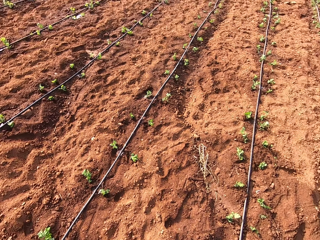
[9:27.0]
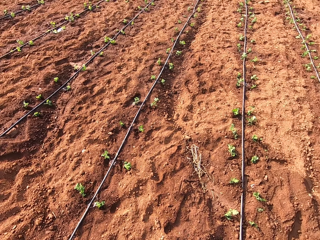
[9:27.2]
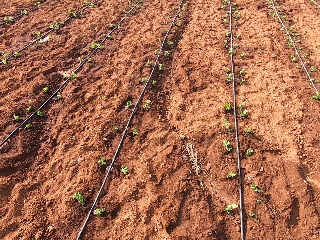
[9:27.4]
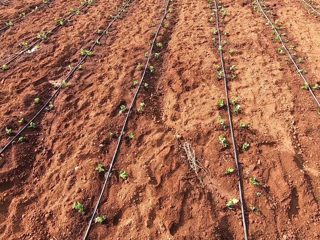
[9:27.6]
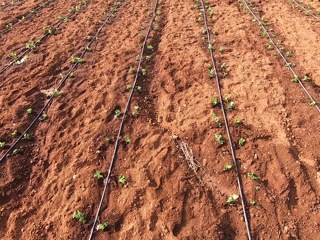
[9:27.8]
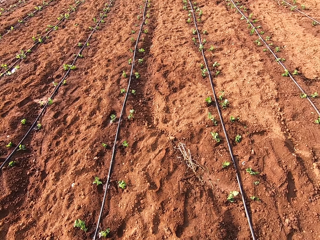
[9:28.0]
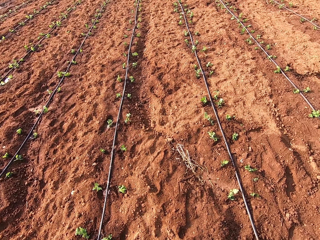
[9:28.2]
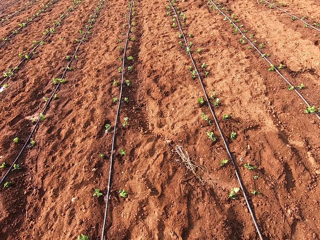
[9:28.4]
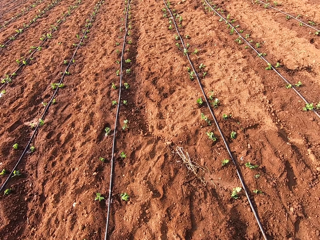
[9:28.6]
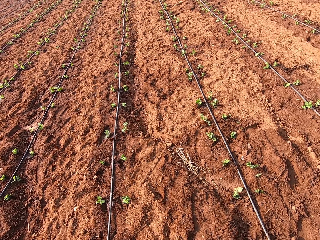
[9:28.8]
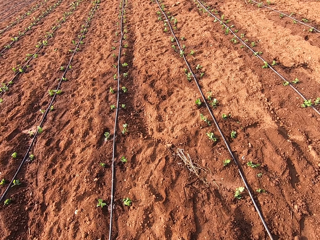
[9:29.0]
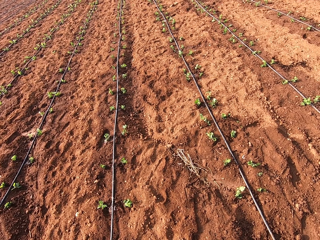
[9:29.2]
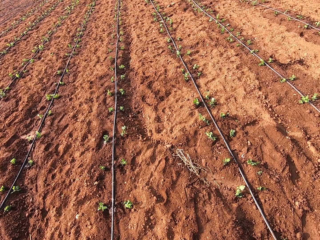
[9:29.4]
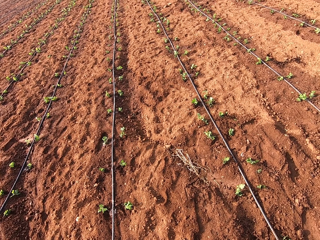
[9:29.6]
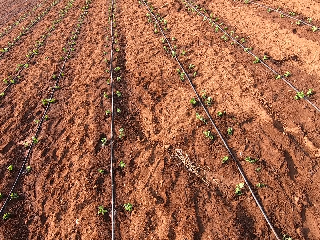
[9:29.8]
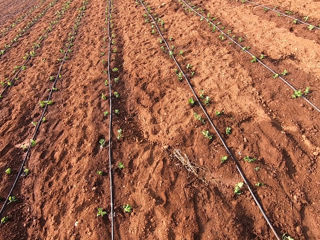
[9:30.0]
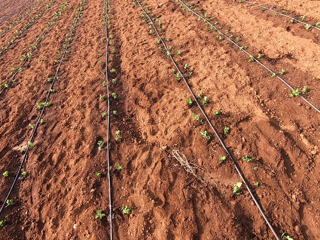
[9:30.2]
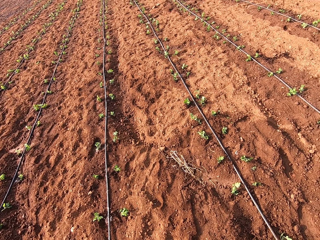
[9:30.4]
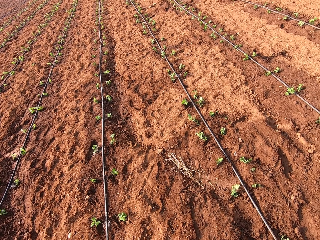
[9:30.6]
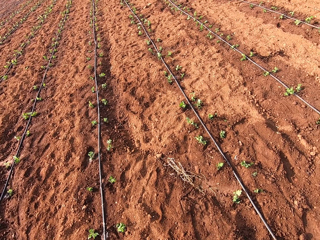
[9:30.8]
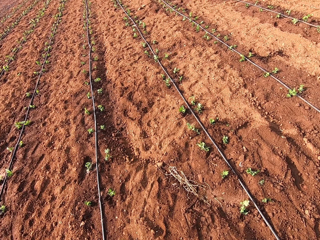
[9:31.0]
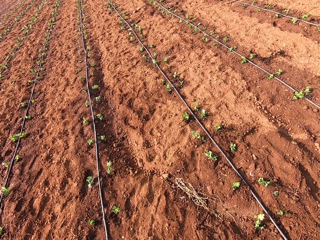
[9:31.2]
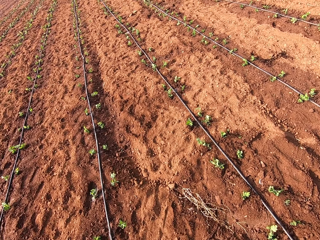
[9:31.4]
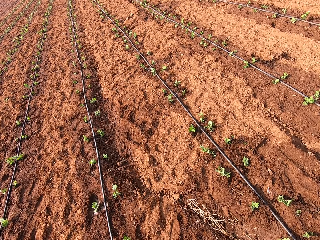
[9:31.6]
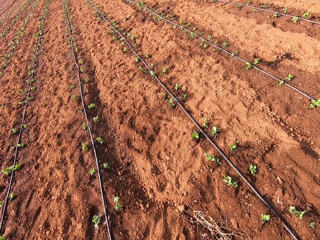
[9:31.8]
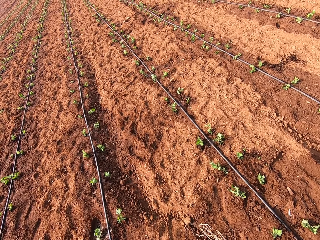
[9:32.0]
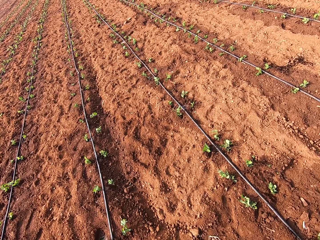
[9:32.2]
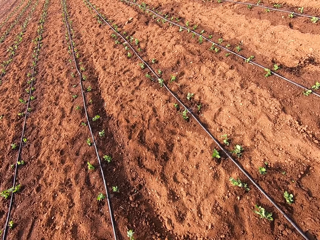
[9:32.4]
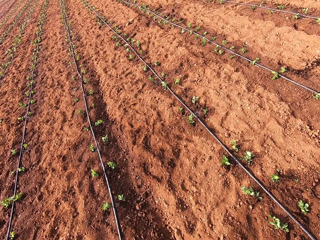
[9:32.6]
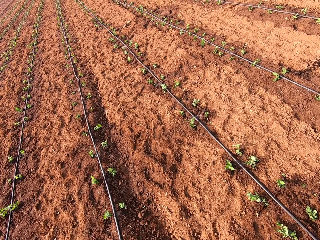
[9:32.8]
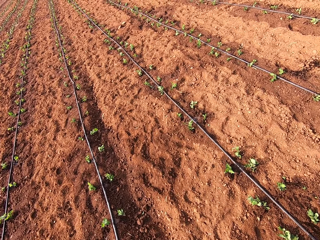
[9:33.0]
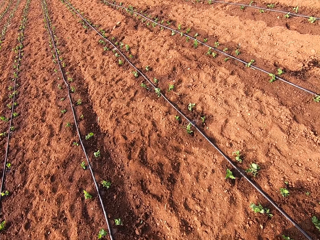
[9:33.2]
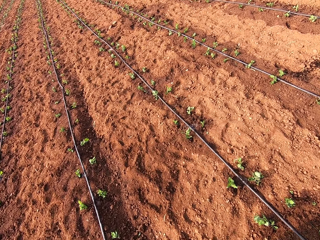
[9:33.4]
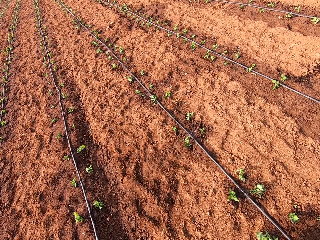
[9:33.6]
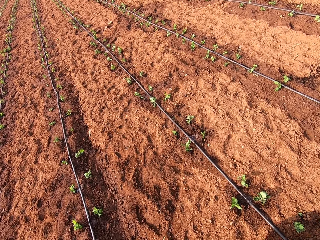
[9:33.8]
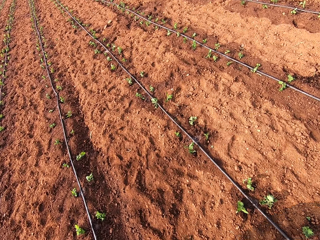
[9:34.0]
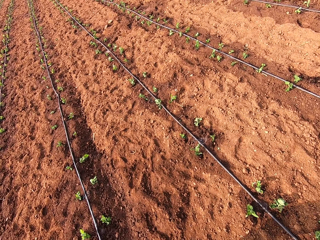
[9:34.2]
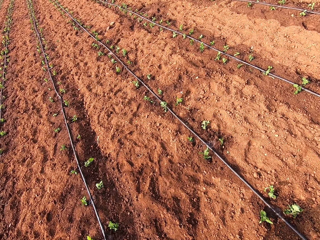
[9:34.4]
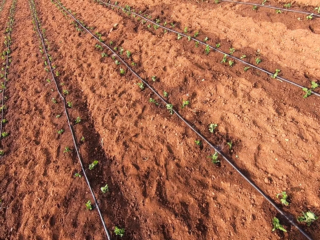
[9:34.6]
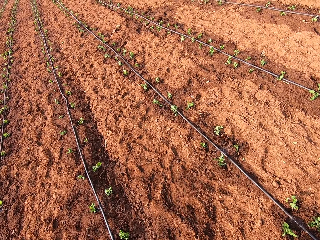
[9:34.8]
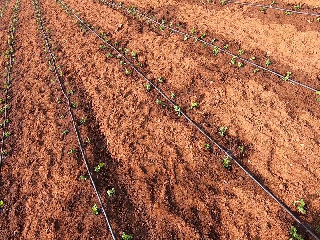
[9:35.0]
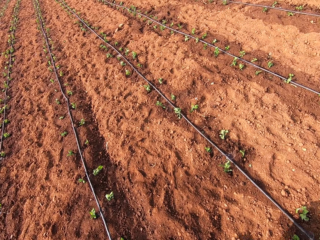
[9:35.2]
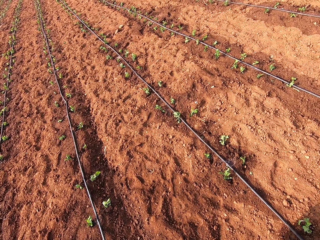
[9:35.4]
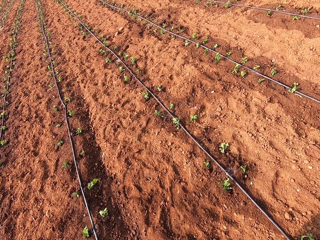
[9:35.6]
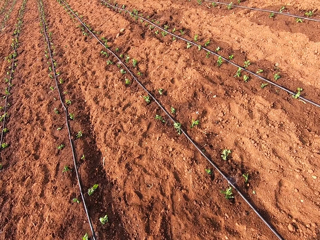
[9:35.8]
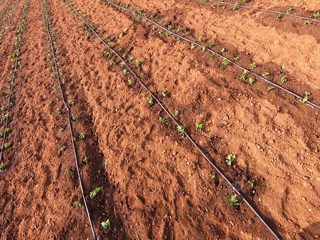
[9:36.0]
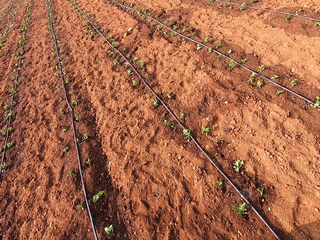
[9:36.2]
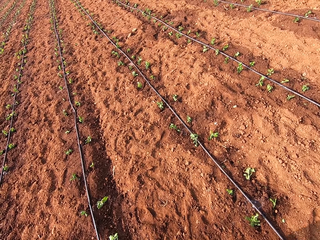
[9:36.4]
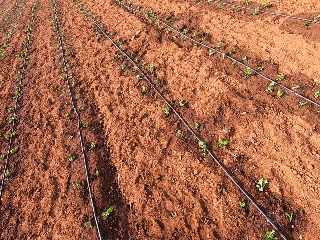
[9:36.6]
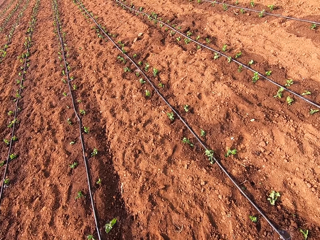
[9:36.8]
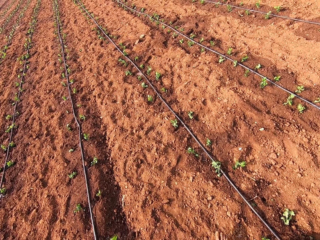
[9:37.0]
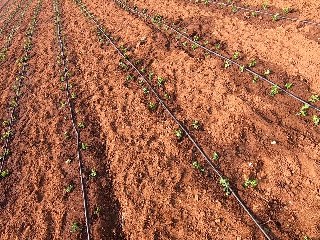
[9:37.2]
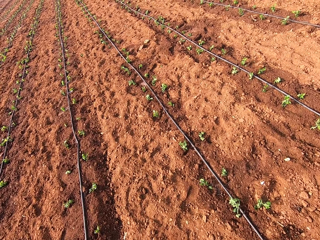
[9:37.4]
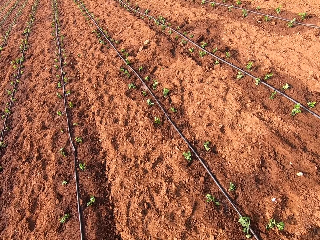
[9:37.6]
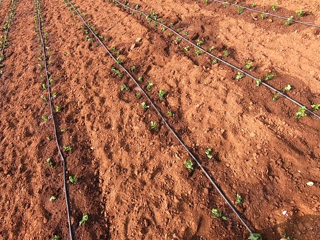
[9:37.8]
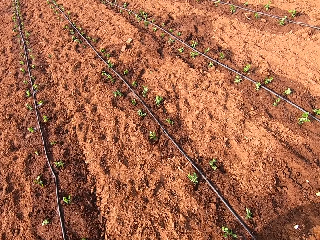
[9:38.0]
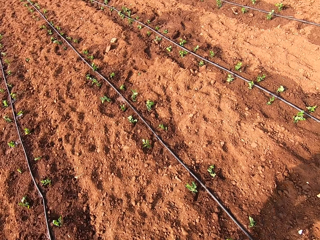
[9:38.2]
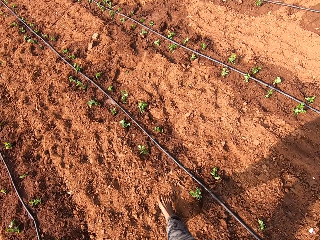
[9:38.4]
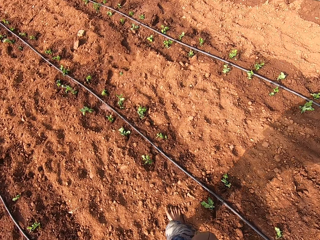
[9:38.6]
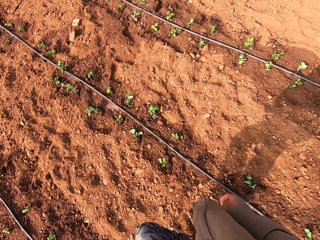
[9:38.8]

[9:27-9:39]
The camera wearer walks.

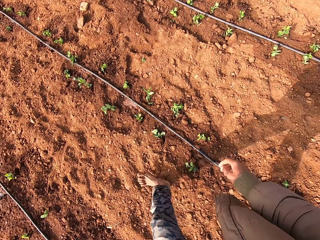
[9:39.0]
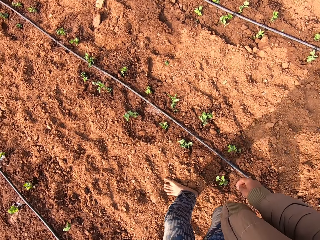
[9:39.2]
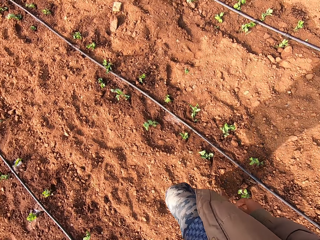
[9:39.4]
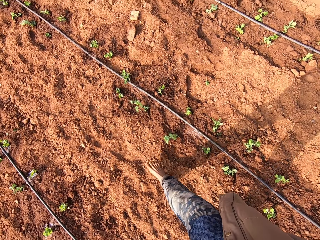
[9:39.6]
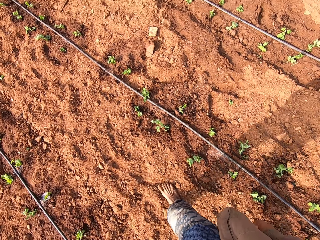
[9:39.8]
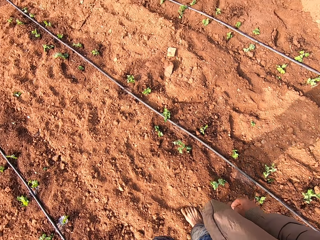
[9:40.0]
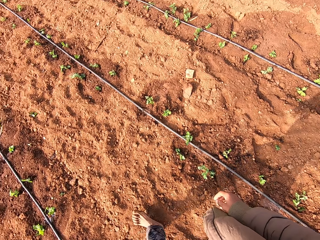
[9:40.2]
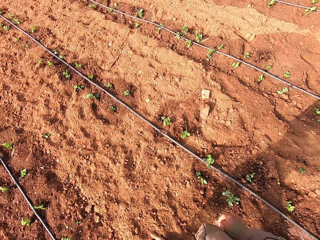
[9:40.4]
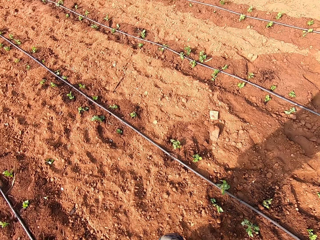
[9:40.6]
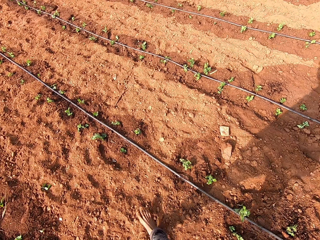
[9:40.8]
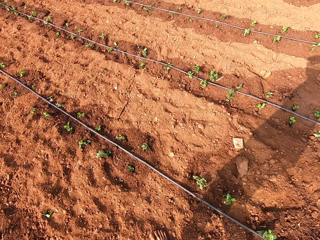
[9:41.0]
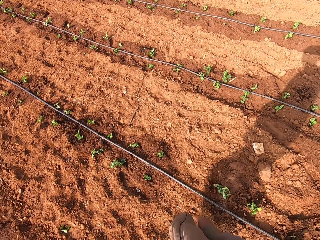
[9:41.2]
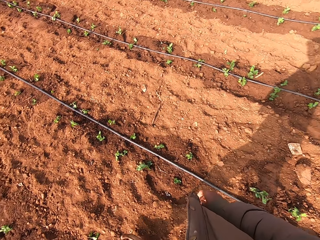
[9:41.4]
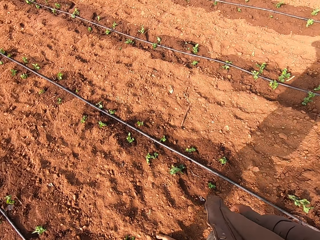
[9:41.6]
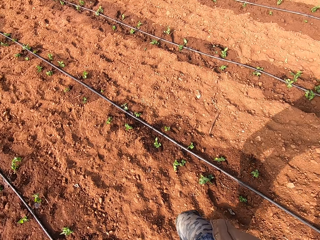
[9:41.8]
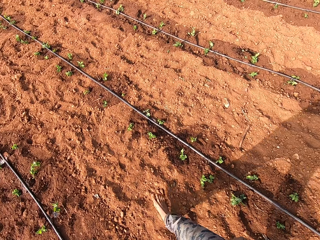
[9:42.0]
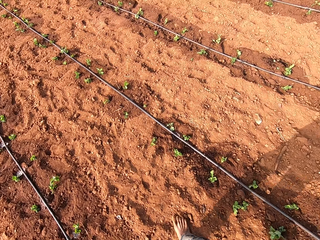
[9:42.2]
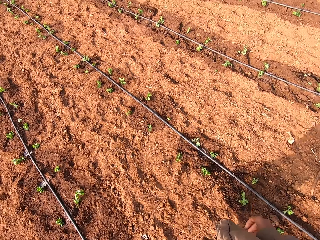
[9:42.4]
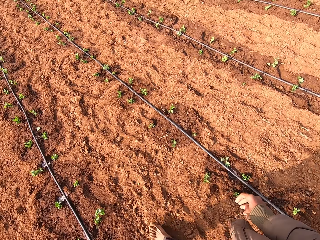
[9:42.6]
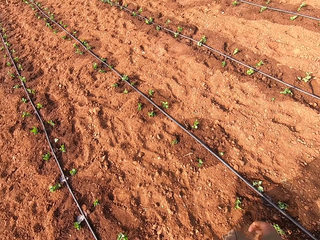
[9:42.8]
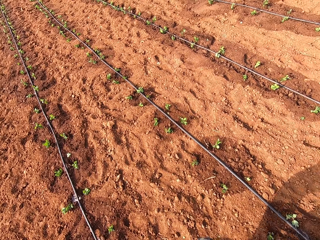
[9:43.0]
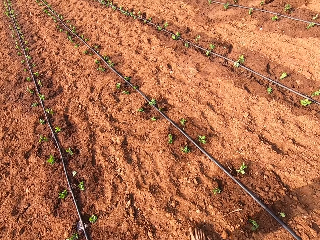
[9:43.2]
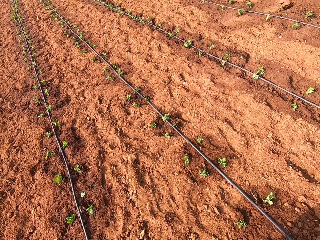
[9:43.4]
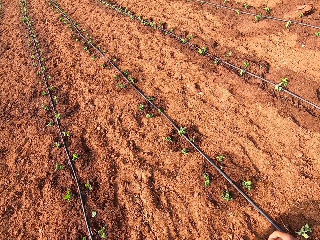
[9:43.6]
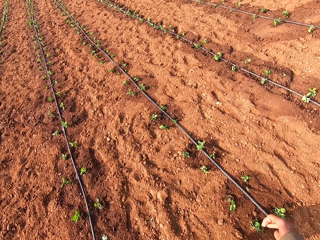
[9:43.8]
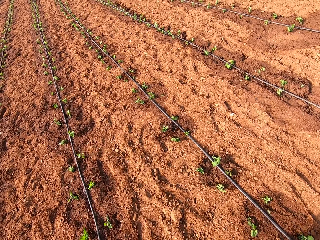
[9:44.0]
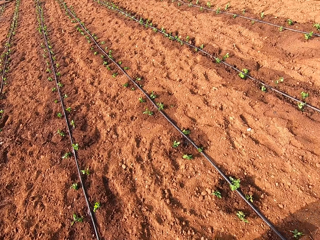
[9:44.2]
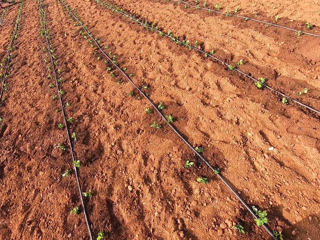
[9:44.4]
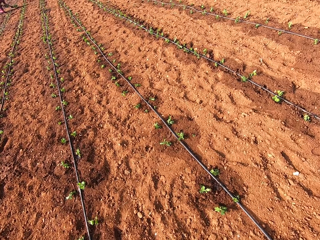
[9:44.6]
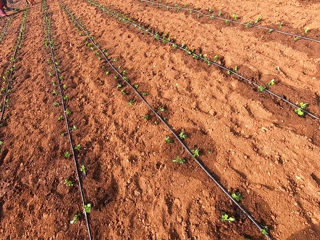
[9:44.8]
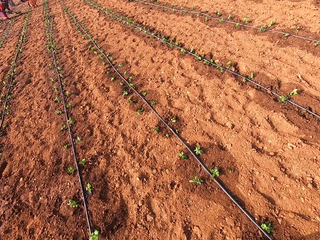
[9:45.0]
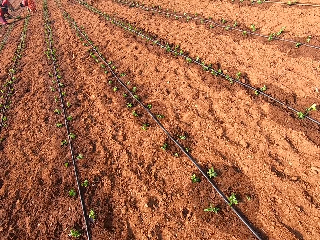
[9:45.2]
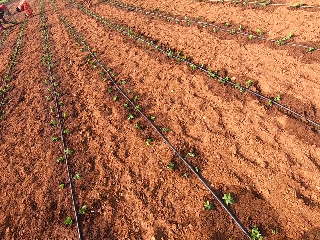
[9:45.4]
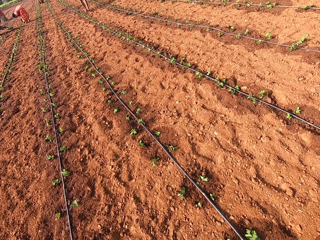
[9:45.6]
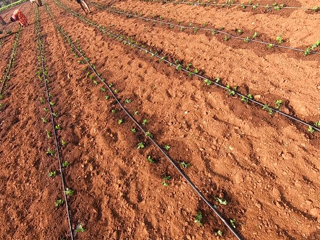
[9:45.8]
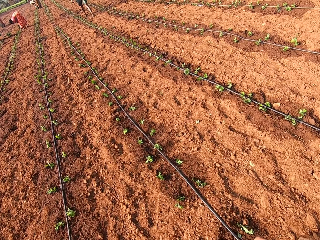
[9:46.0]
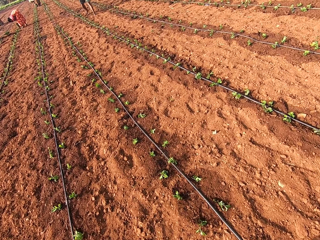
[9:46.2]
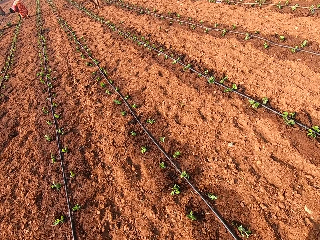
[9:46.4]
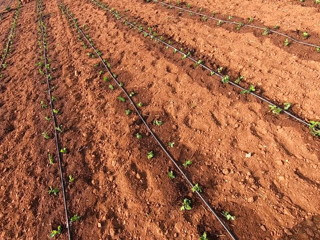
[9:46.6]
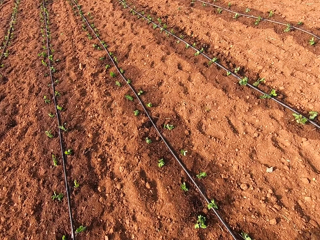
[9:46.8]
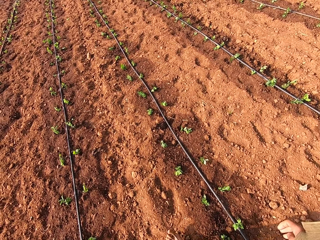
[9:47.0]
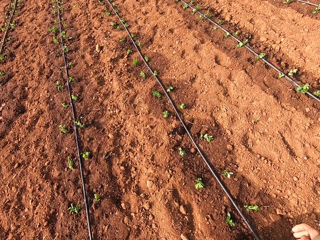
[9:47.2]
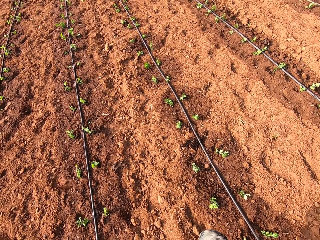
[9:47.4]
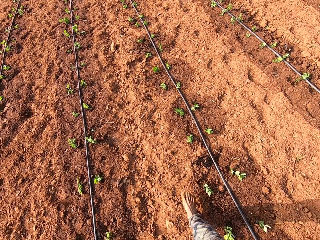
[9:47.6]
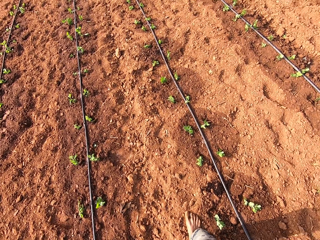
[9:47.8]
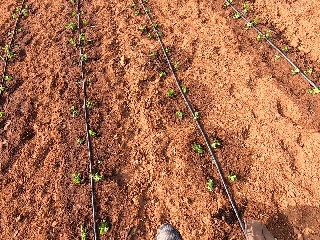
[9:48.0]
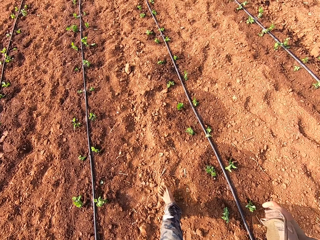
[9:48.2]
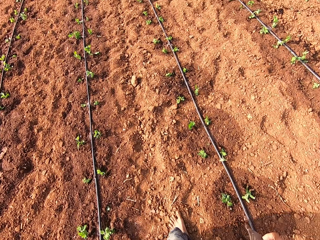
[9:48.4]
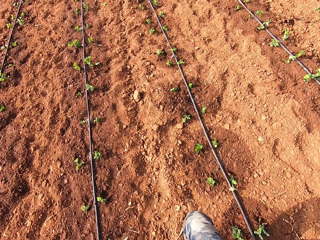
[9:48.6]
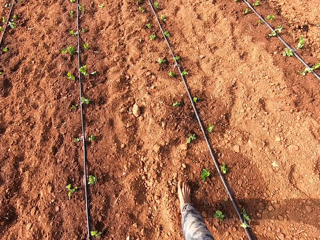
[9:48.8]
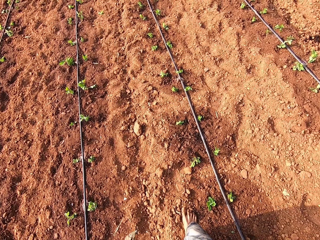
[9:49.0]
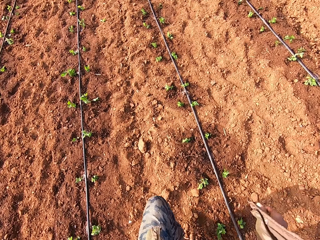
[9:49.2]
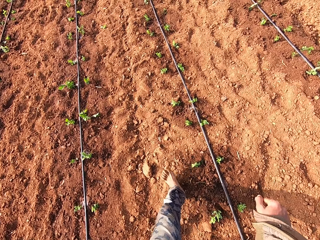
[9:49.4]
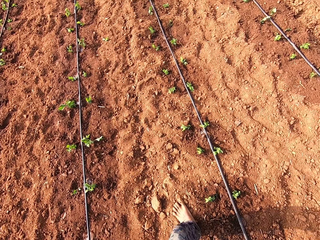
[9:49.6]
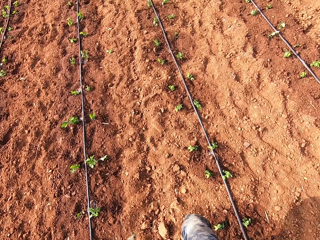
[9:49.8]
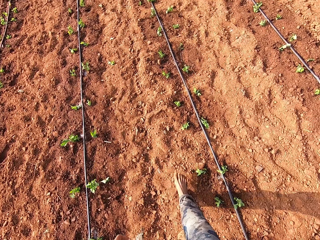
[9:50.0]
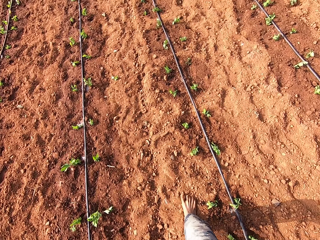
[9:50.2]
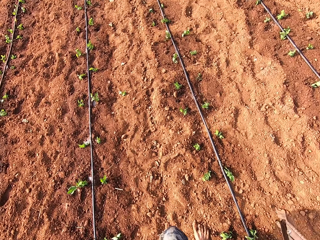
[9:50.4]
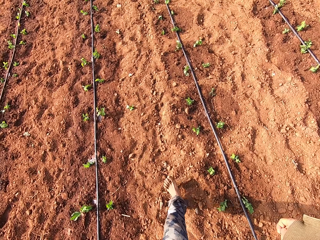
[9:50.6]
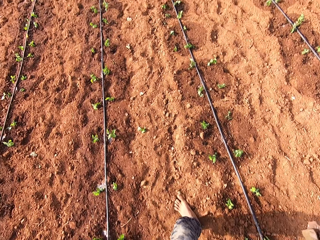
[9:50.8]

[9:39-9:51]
A woman puts some plants in the soil with her right hand. Another woman puts some plants in the soil with her right hand.
